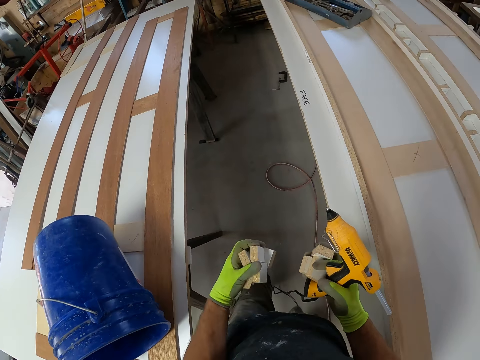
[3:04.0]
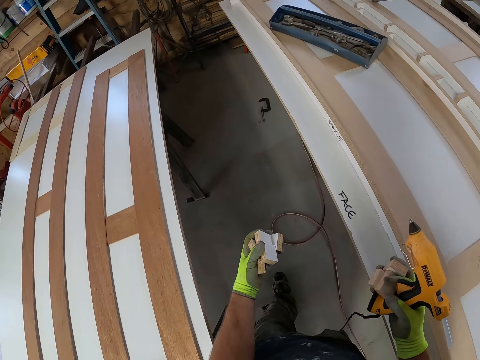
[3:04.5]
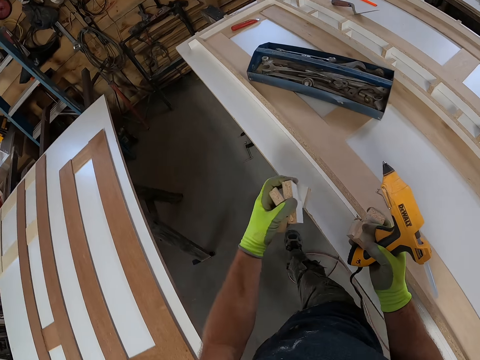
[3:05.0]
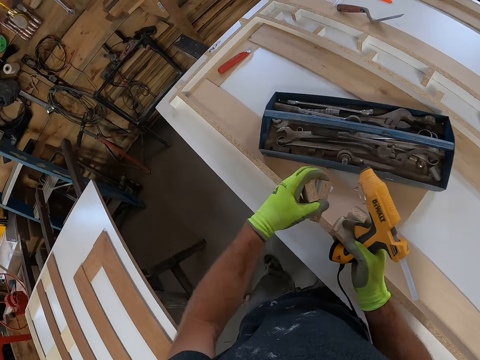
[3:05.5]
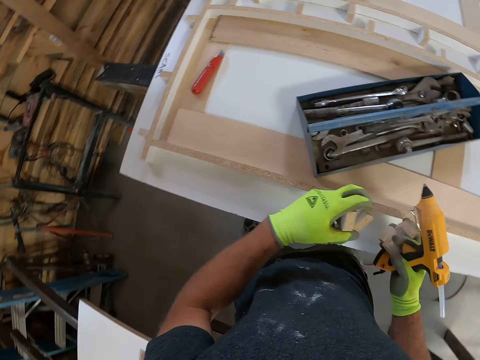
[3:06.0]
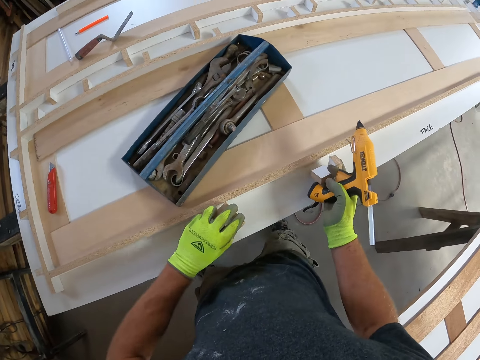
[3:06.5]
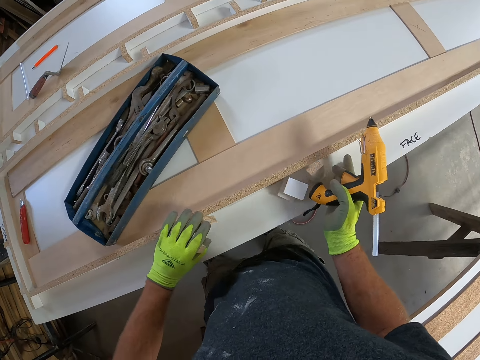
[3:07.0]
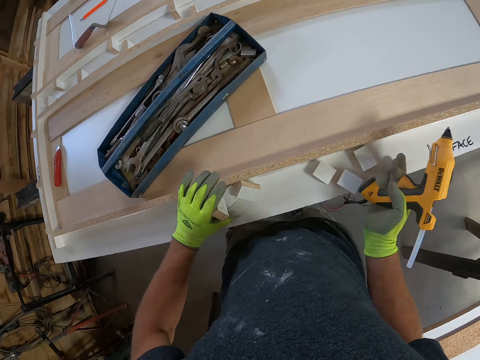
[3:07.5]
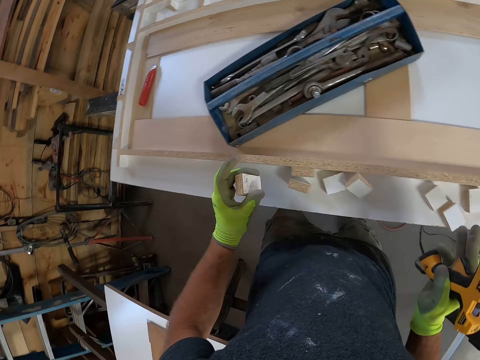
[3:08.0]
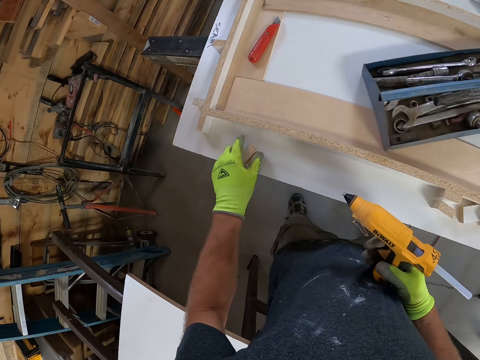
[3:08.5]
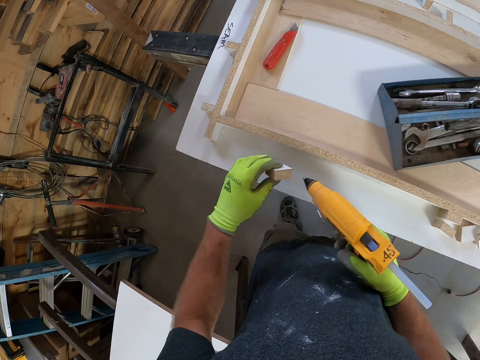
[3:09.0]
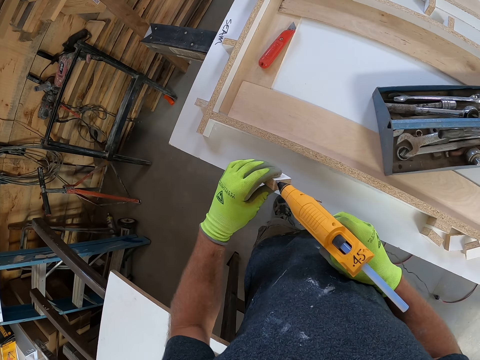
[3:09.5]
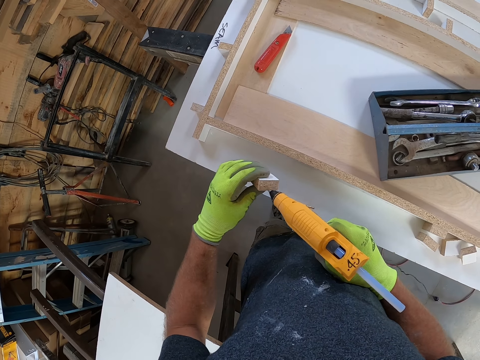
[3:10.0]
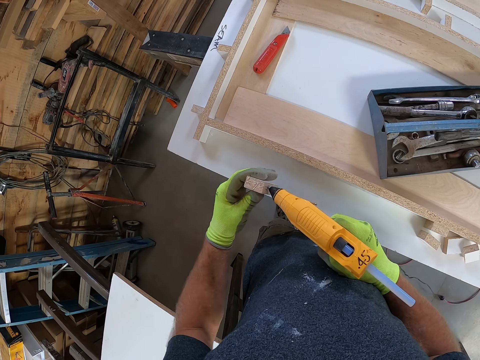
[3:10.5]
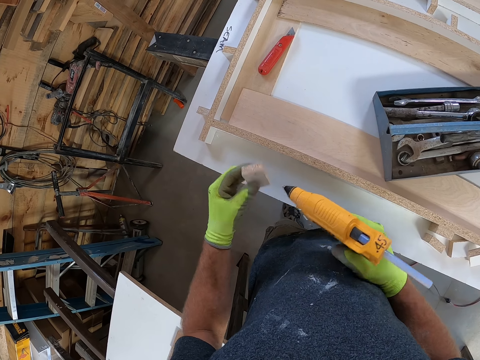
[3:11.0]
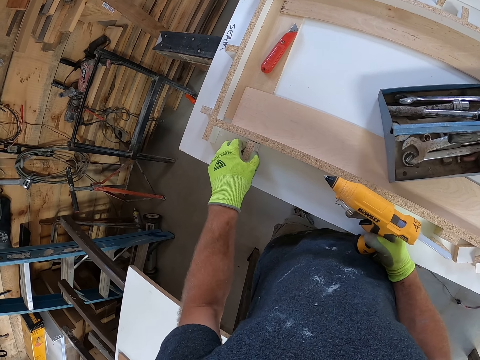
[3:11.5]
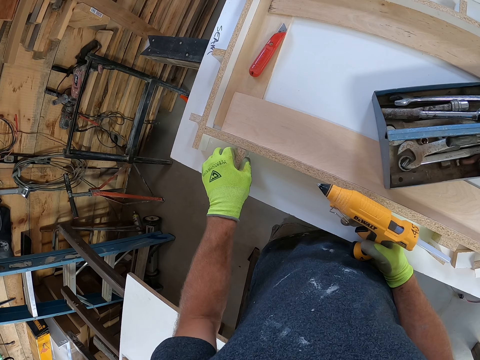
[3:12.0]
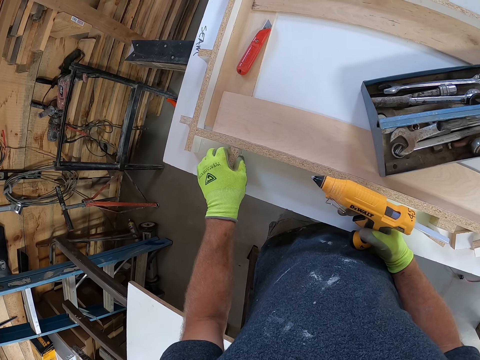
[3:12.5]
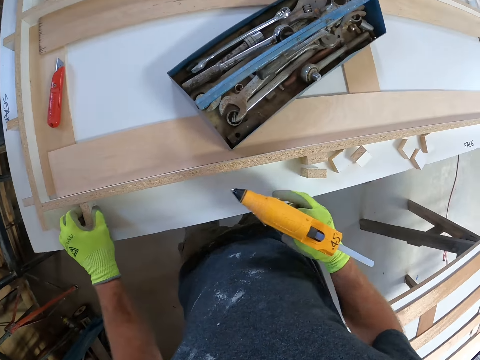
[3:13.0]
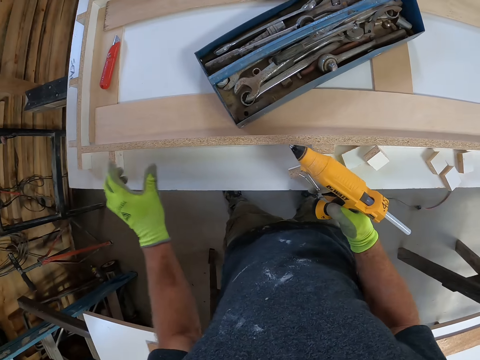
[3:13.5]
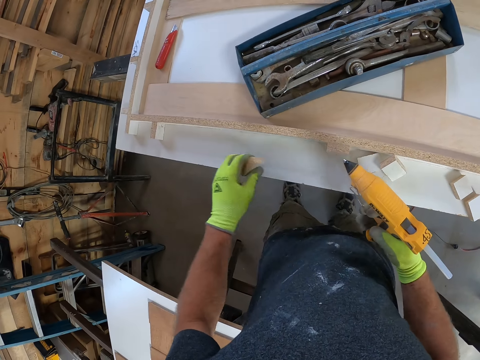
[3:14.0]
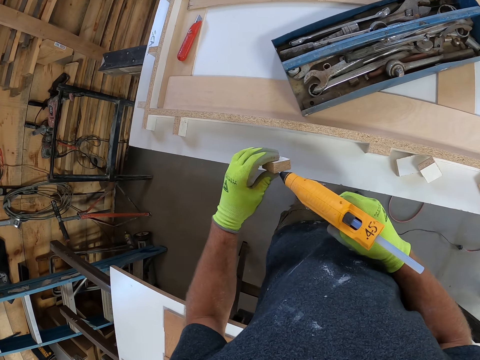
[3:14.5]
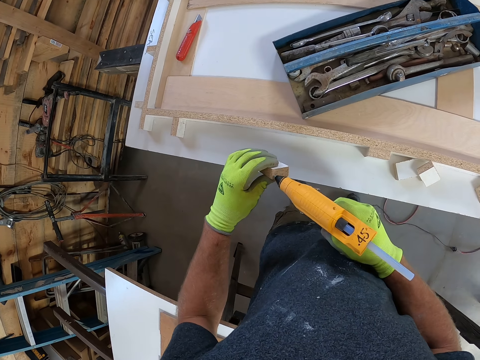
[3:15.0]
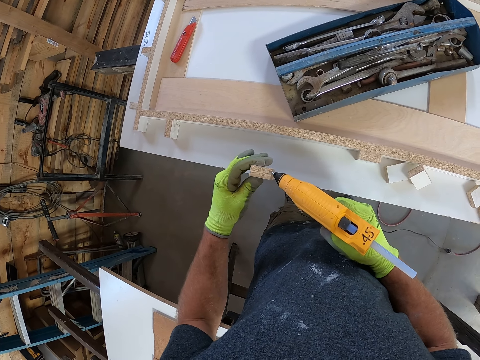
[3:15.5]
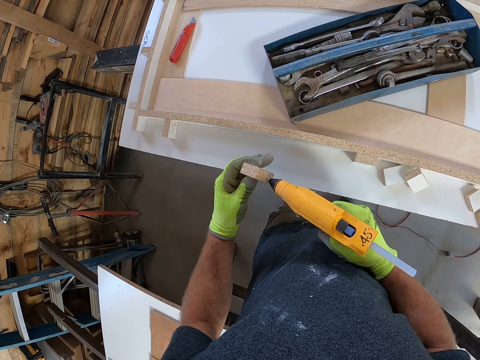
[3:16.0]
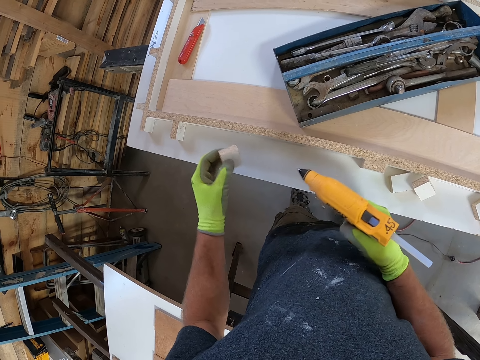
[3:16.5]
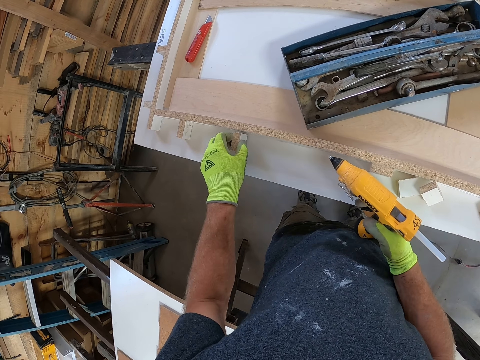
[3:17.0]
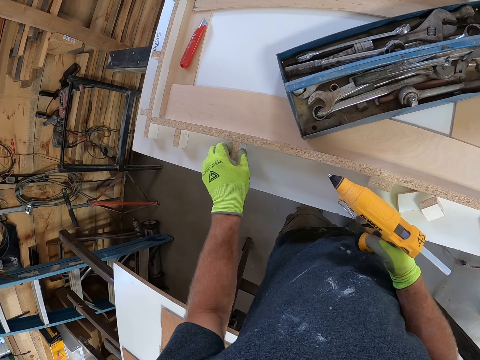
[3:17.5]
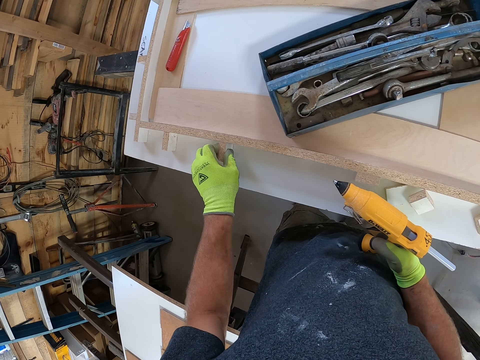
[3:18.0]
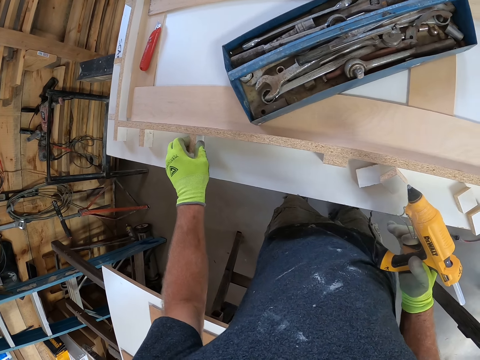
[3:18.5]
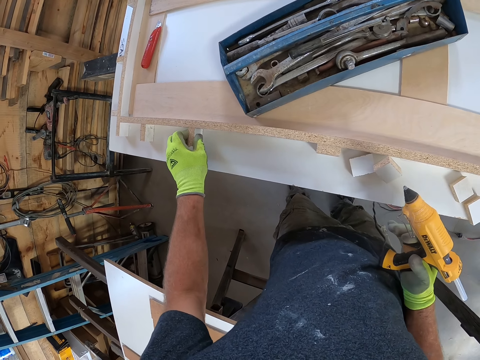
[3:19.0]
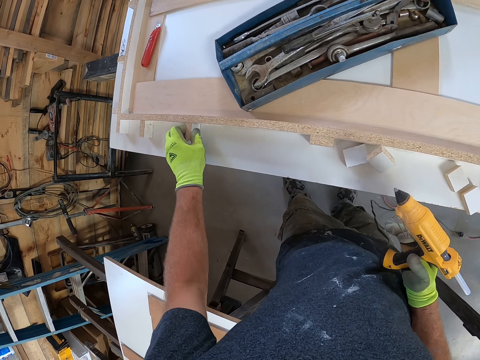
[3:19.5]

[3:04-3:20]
The camera wearer picks a wood piece from the bucket. He walks around the workshop, drops the small woods on the white board. He holds the wood piece and places the wood piece on the table. He applies hot glue on the small wood with the corded glue gun. He places the small wood on the white board with his left hand. He picks up another small wood from the top of the wood from the white board. He applies hot glue on the small wood with the corded glue gun. He places the small wood on the white board with his left hand.

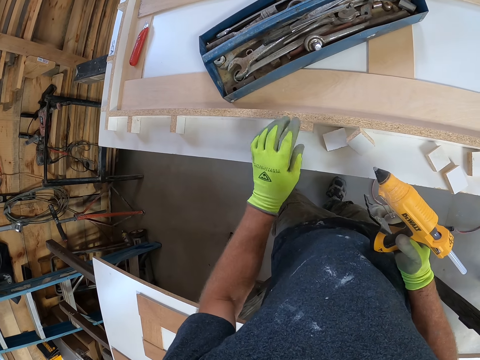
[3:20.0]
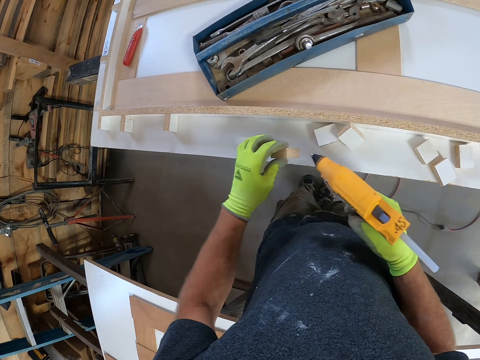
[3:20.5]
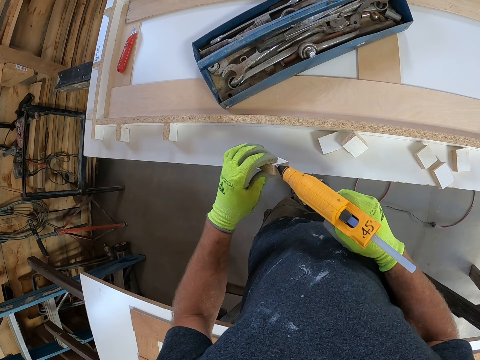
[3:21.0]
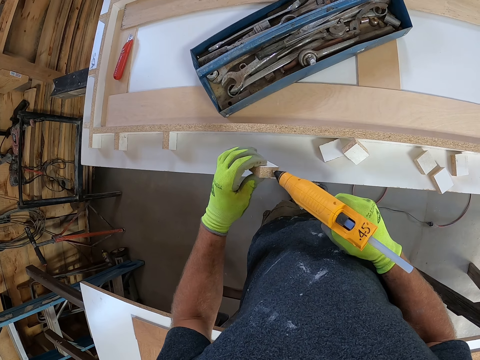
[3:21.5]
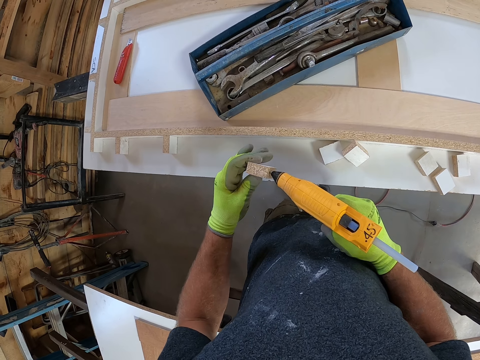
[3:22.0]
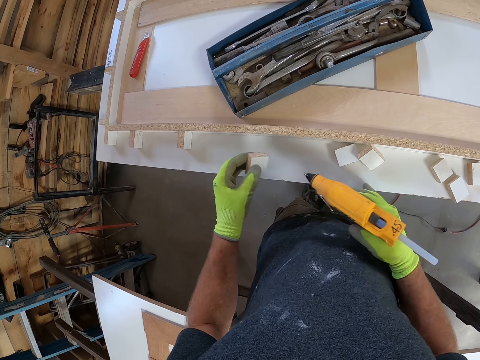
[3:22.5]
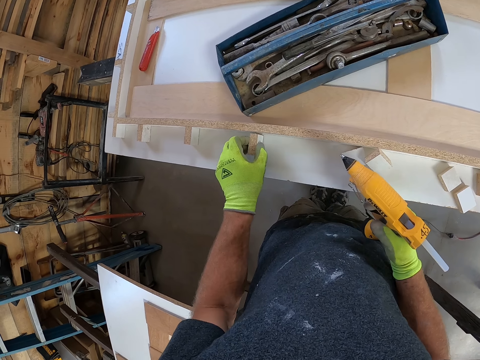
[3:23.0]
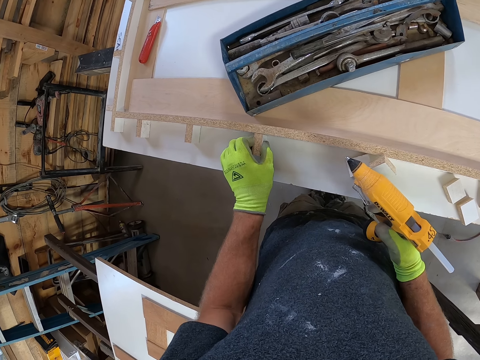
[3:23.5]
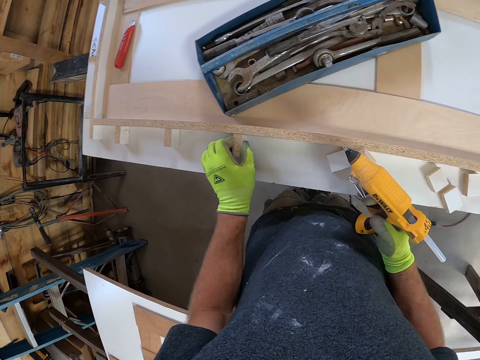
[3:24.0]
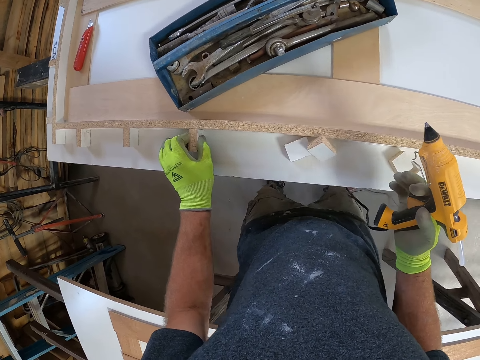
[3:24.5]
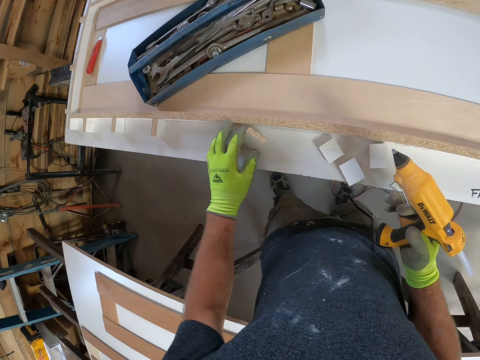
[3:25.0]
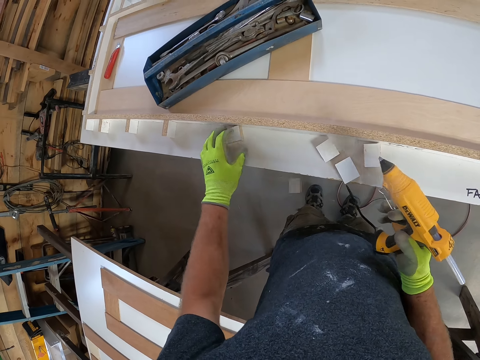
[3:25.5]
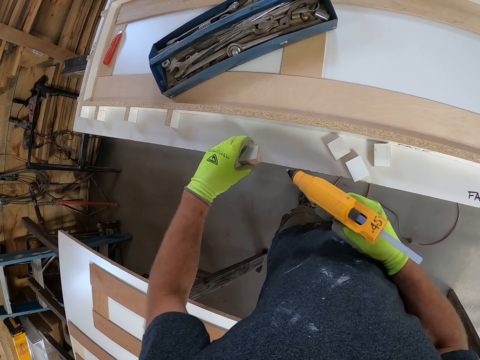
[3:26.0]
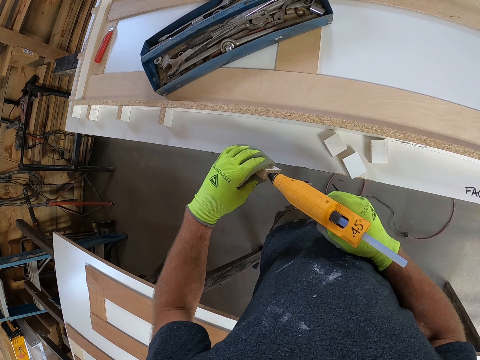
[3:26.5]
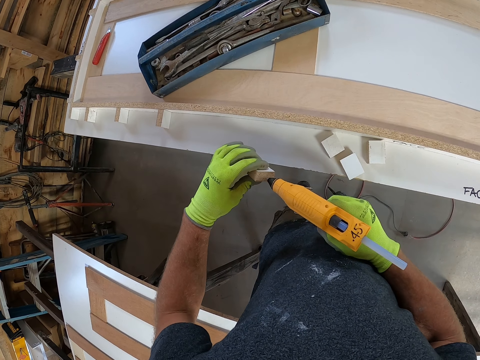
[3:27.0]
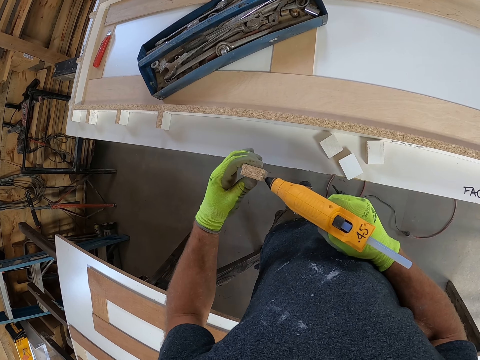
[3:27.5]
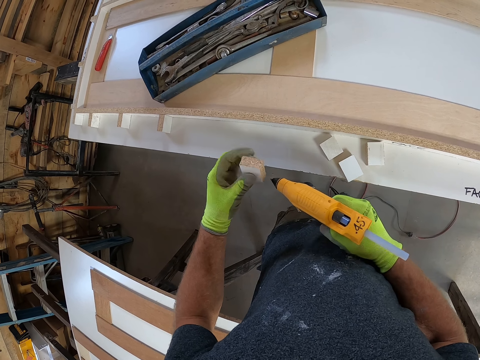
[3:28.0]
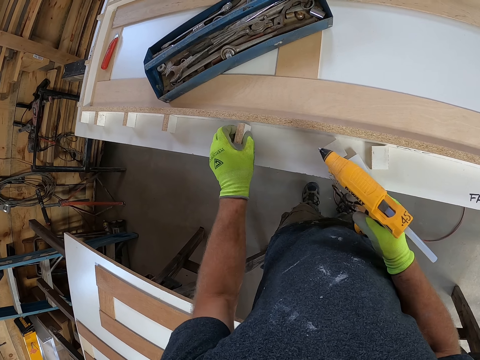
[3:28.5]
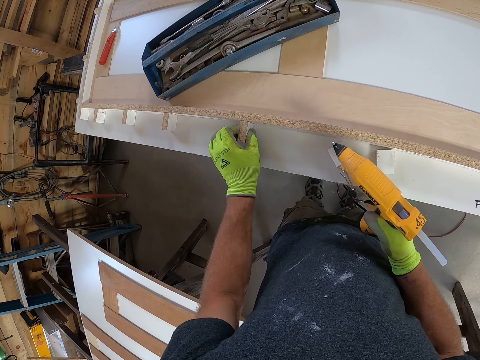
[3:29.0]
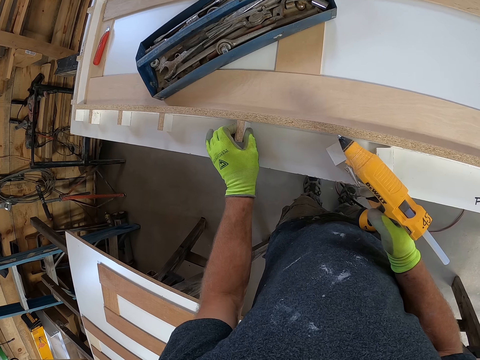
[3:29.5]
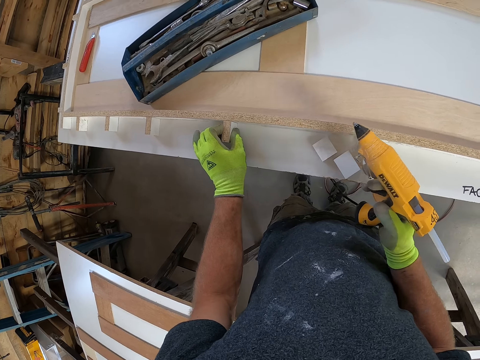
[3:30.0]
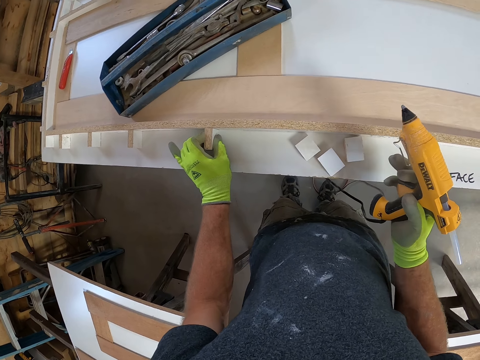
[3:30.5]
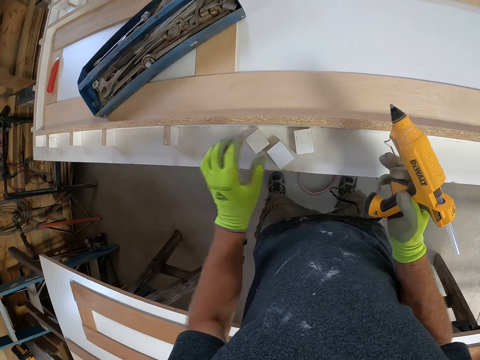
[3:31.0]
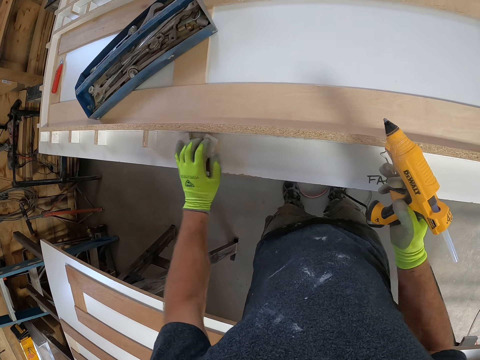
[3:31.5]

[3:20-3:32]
The camera wearer picks up another small wood from the top of the wood from the white board. He applies hot glue on the small wood with the corded glue gun. He places the small wood on the white board with his left hand. He picks up another small wood from the top of the wood from the white board. He applies hot glue on the small wood with the corded glue gun. He places the small wood on the white board with his left hand. He moves the small wood on the white board.
